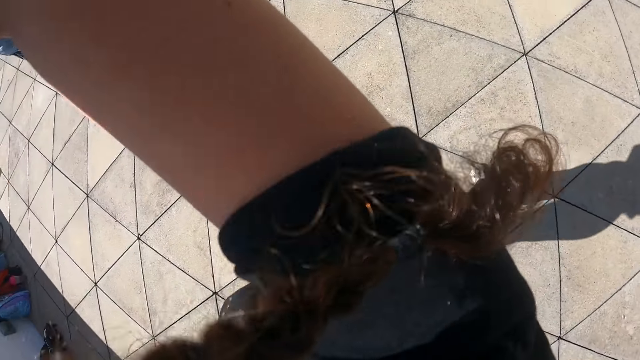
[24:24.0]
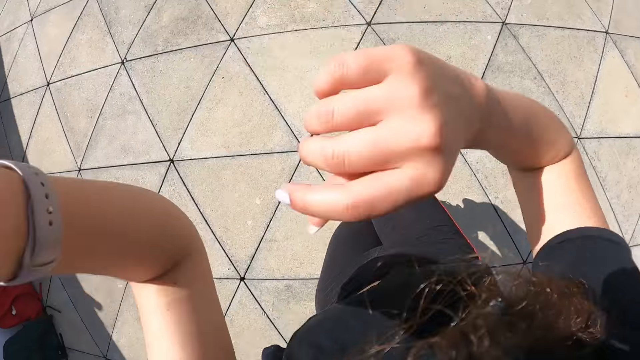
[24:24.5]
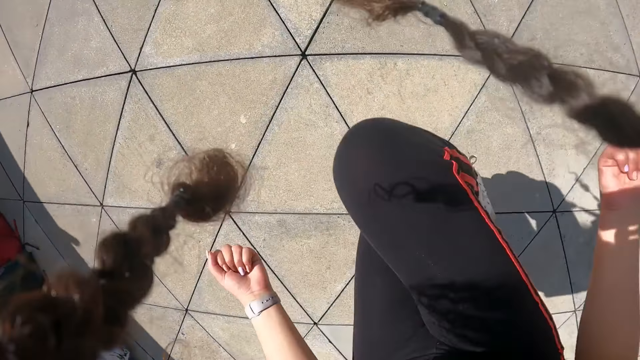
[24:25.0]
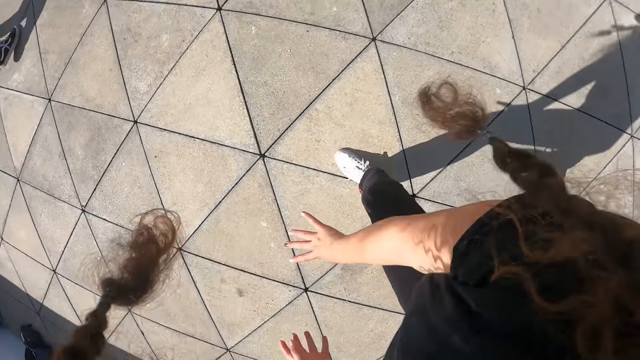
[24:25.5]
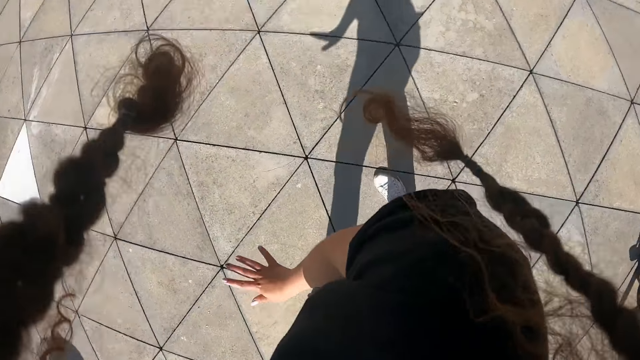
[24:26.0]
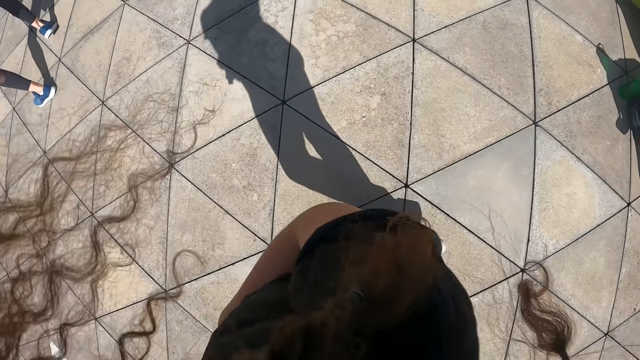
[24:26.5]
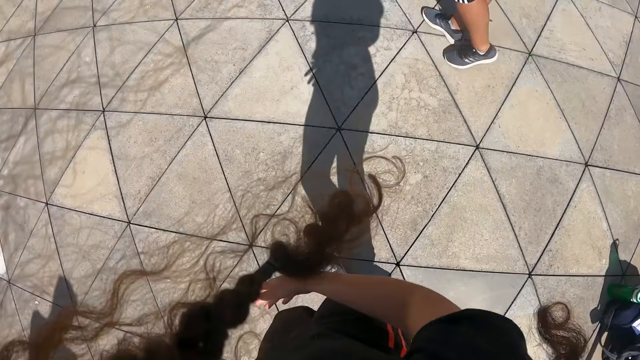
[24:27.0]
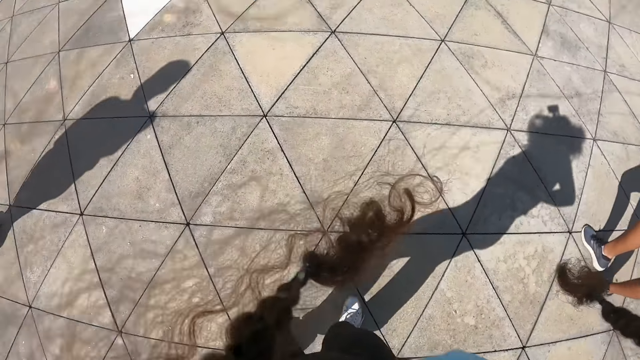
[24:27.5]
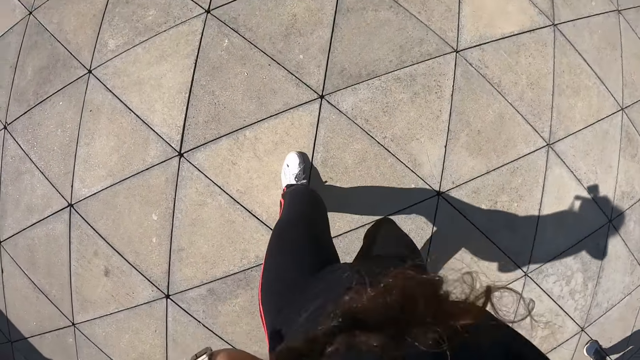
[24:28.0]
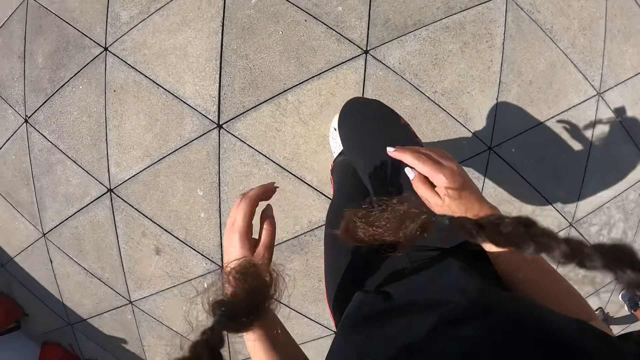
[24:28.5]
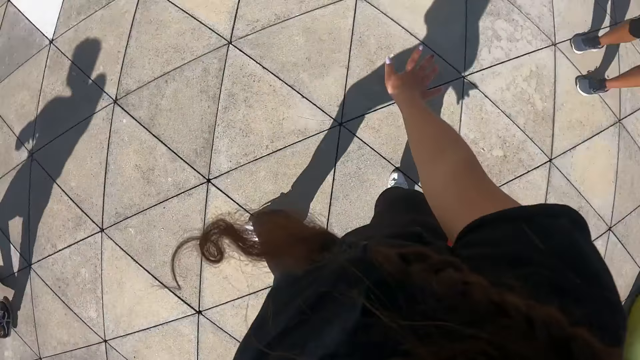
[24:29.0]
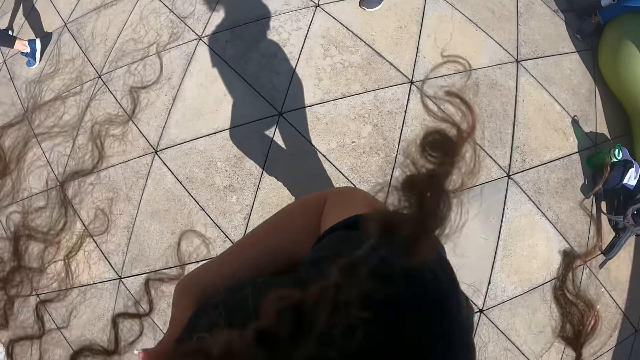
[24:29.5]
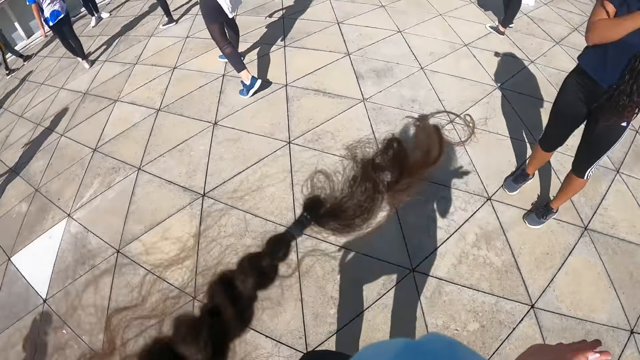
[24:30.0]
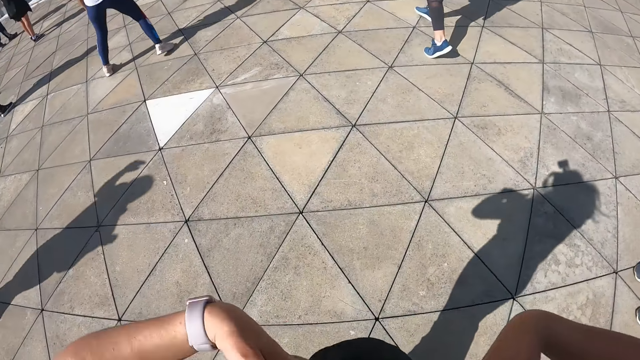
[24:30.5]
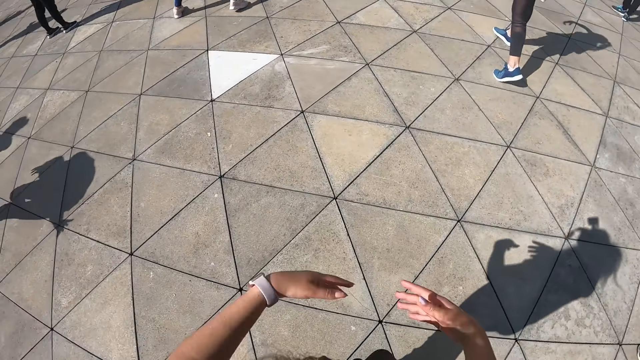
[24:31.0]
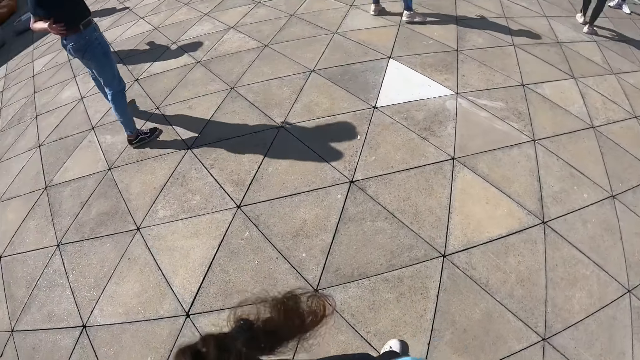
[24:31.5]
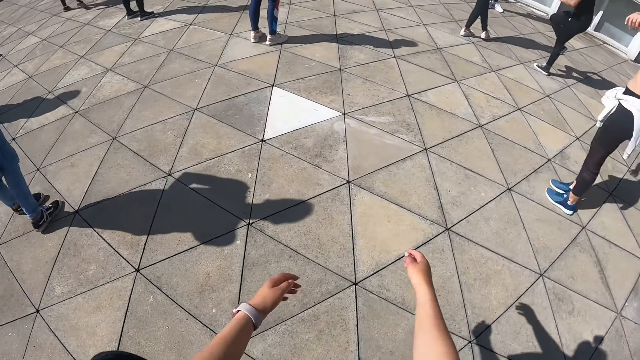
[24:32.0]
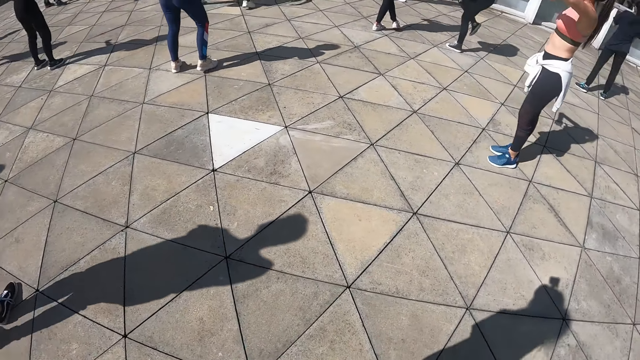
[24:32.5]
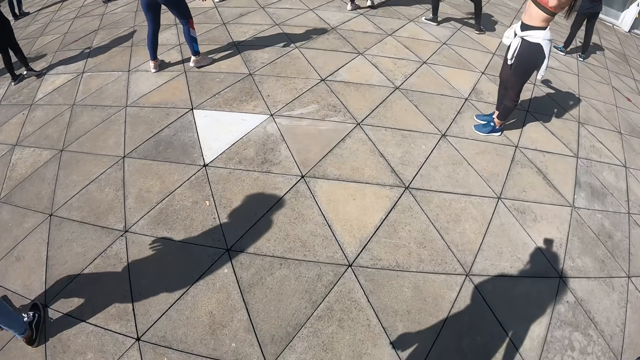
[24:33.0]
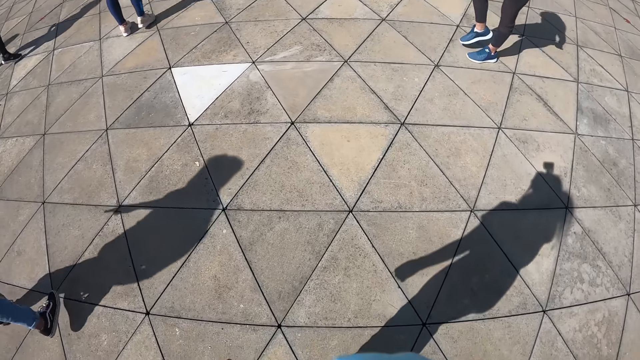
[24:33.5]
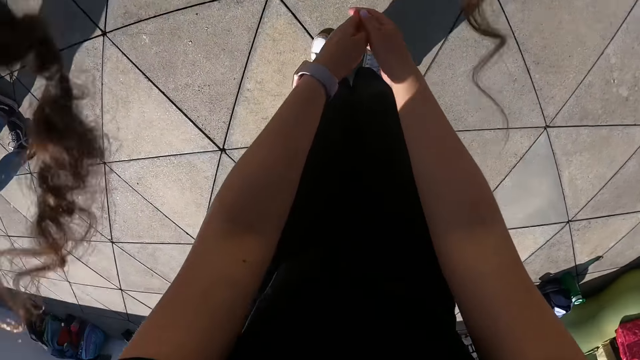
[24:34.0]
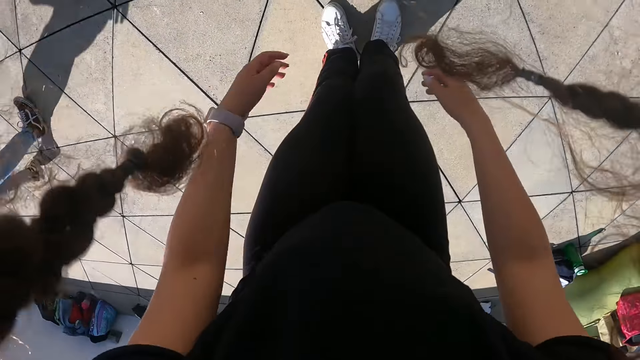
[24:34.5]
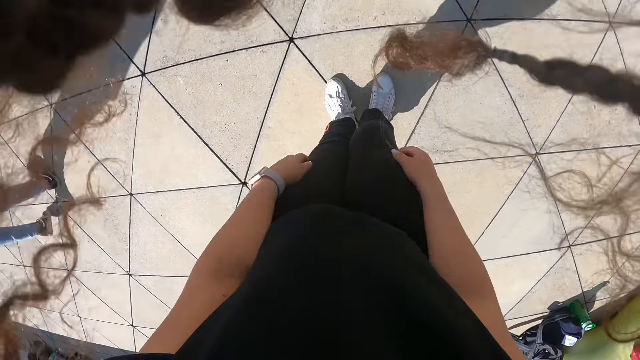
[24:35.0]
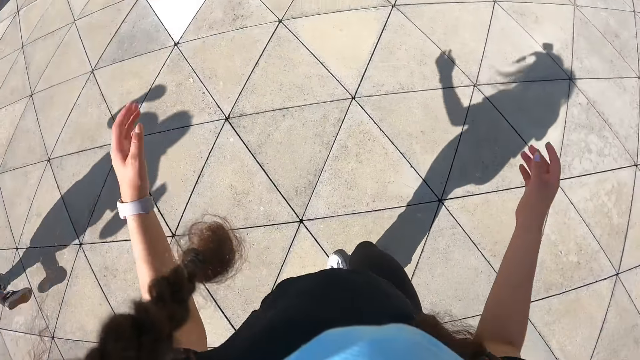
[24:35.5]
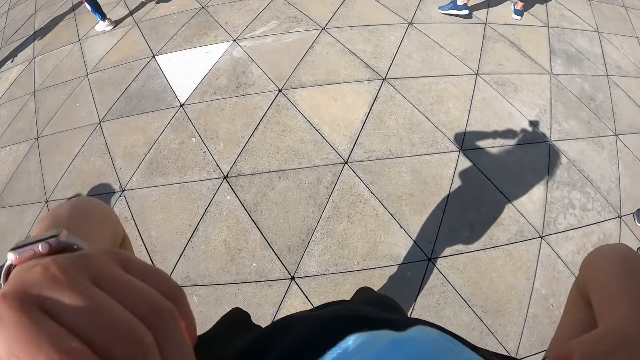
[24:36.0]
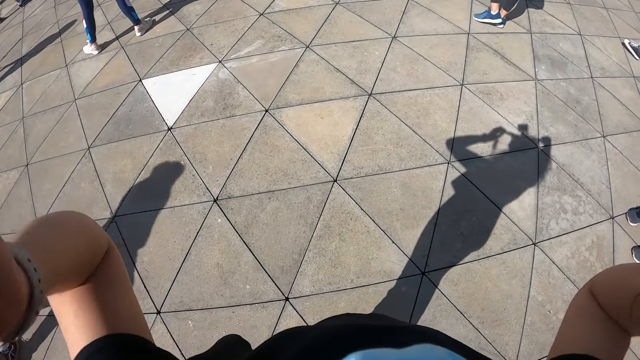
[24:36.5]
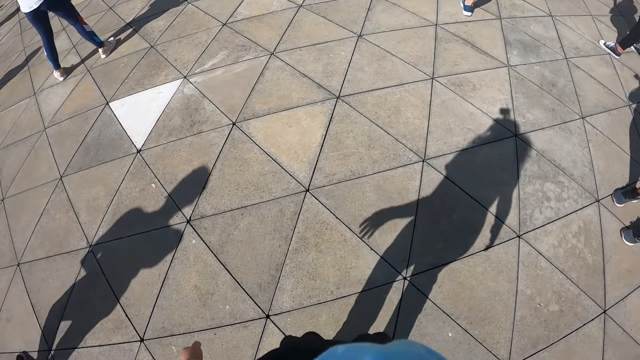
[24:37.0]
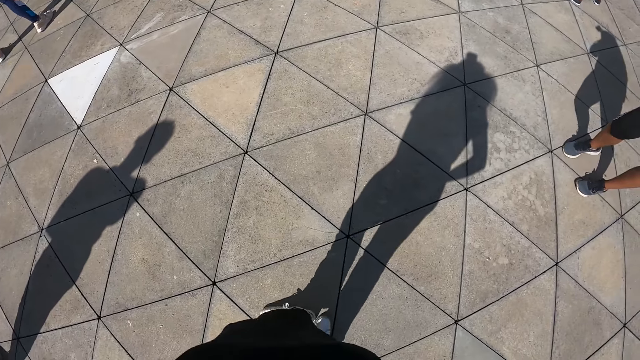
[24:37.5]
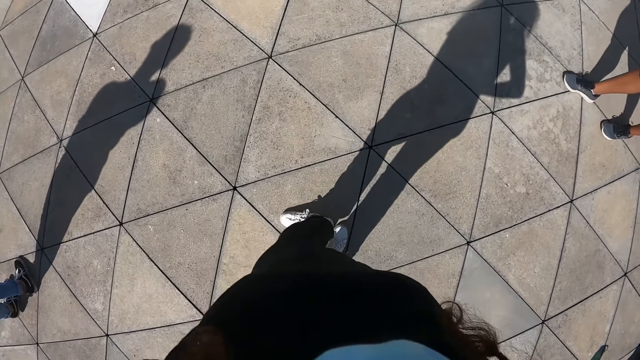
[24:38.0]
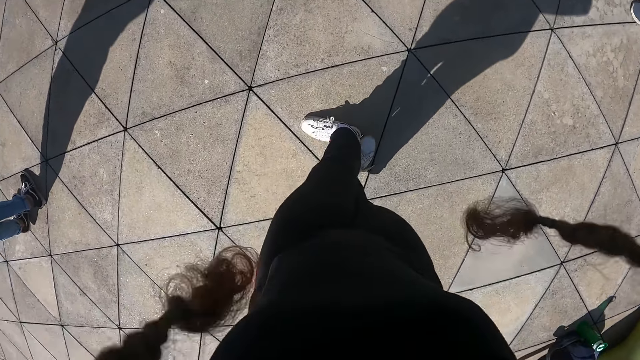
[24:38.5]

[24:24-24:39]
The camera wearer raises her right leg. She swings her hands backward. She kicks her leg backwards. She raises her right leg. She kicks her right leg backward. She swings her hands around. She places her hands on her chest region. A man walks. A woman moves her legs. The camera wearer moves her hands. She touches her face with her hands.

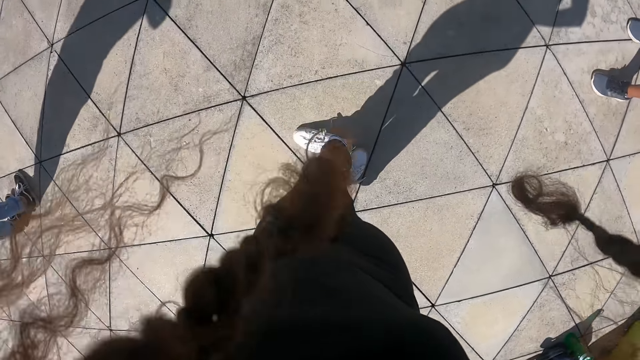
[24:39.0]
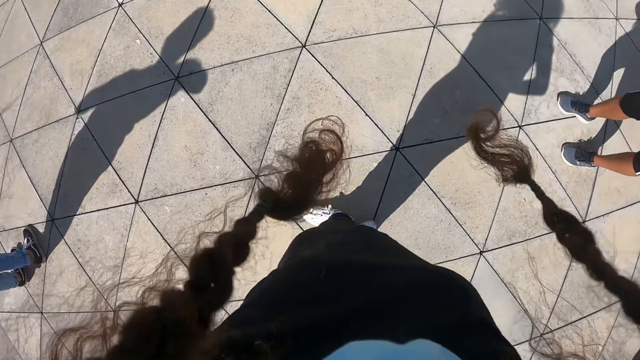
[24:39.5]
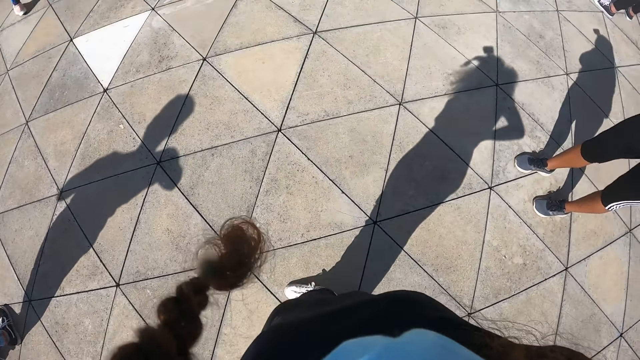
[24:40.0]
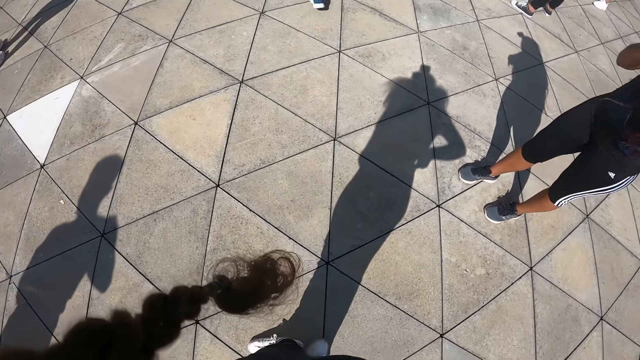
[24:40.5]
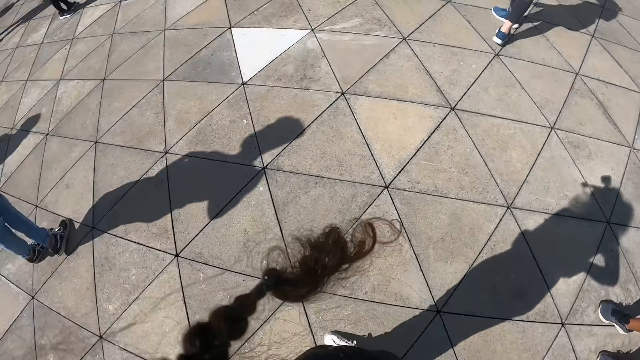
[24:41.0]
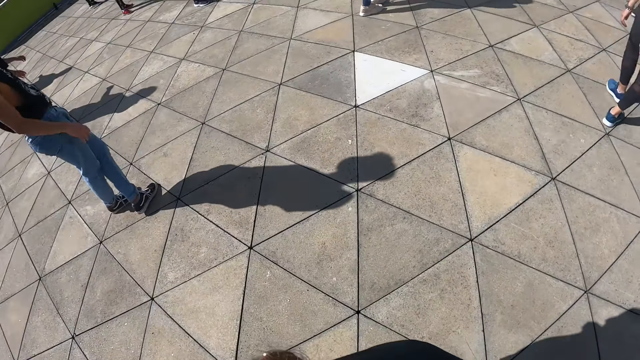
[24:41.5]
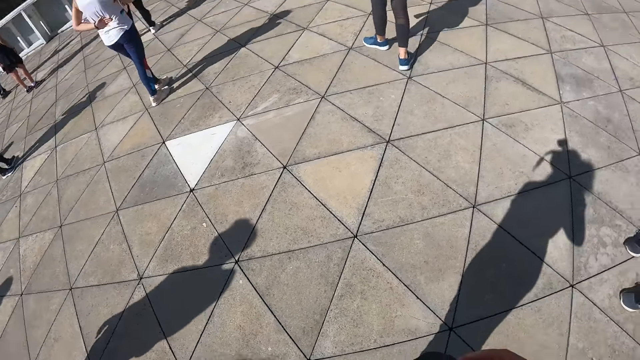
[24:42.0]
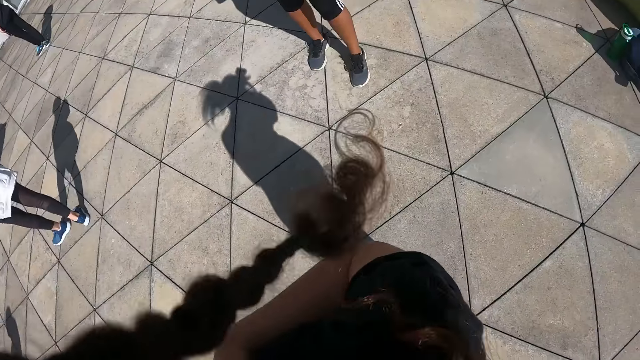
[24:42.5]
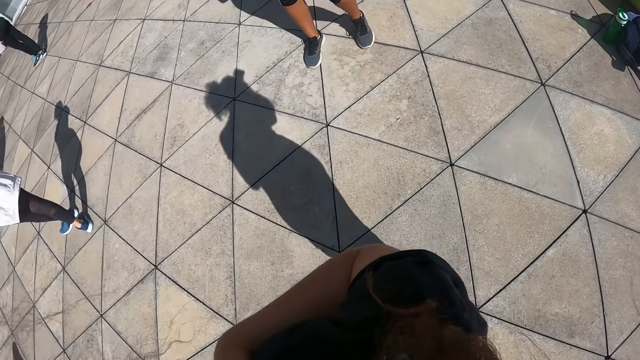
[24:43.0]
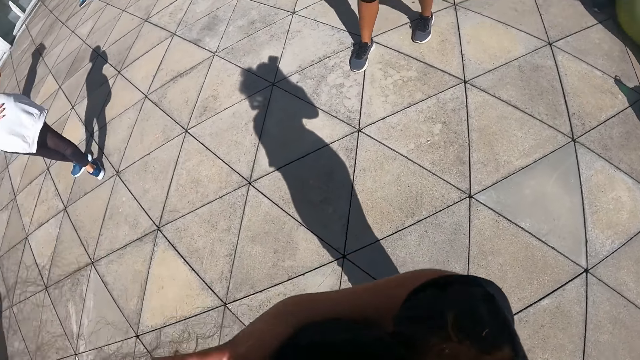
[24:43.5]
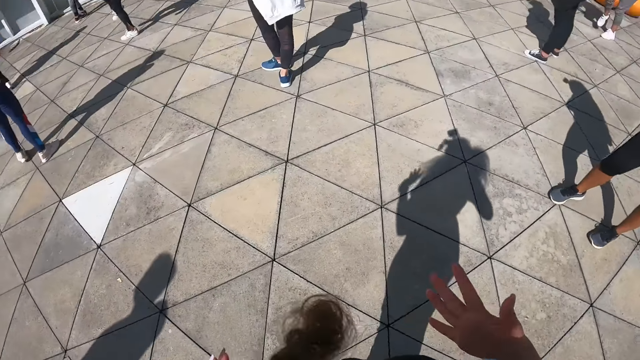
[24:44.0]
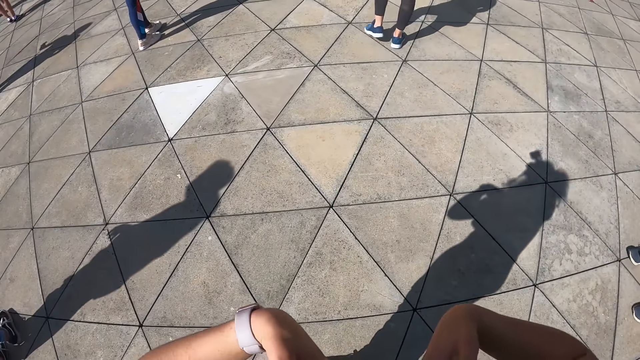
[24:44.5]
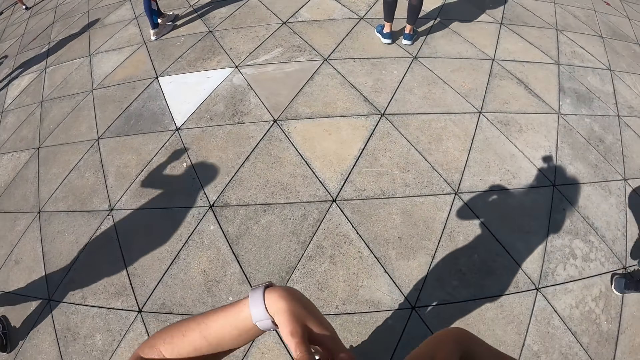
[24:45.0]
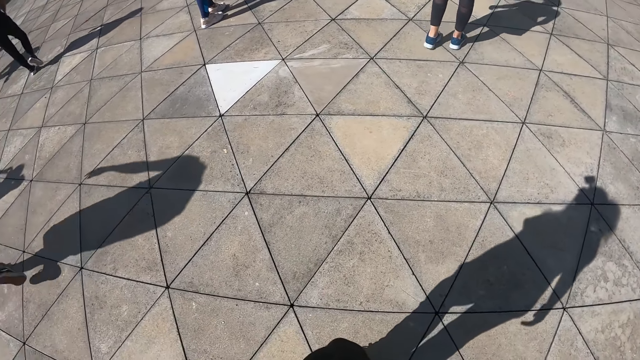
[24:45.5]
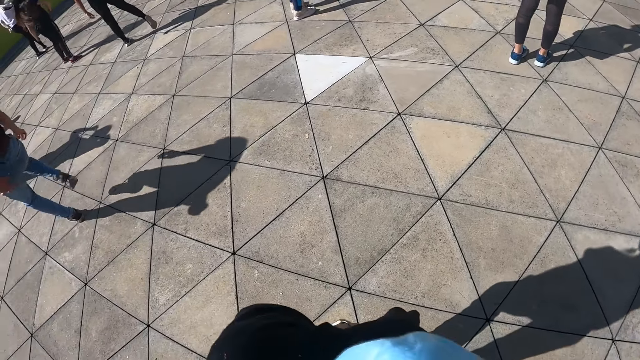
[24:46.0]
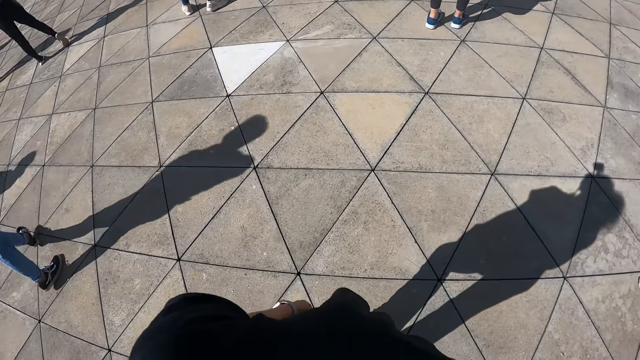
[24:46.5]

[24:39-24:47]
The camera wearer places her right hand on her chest region. She looks around. She places her hands on her chest.
